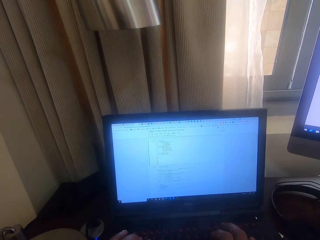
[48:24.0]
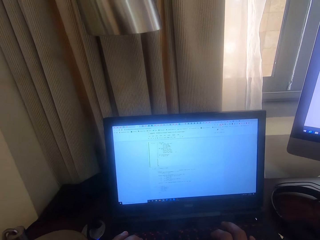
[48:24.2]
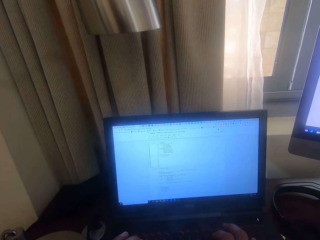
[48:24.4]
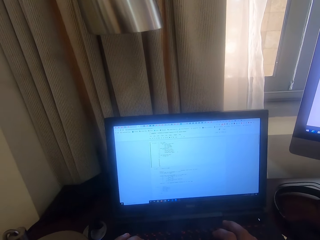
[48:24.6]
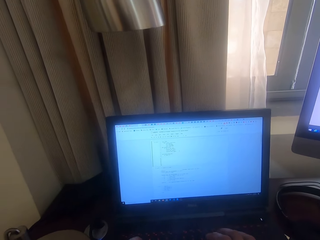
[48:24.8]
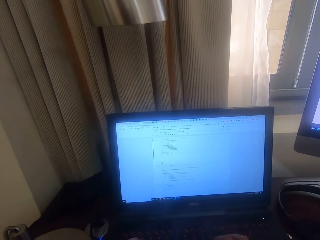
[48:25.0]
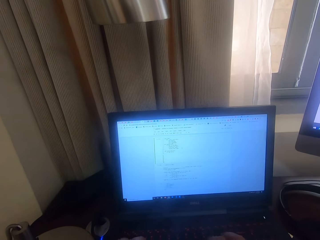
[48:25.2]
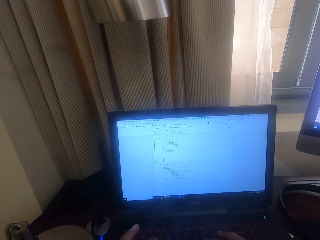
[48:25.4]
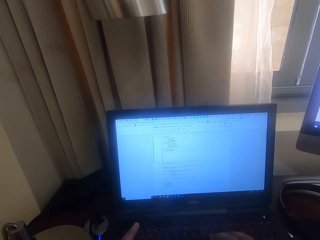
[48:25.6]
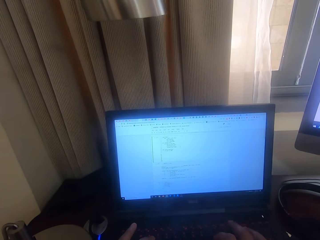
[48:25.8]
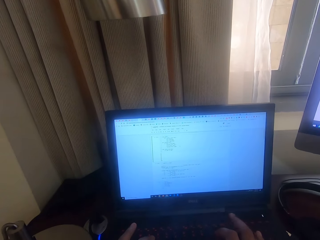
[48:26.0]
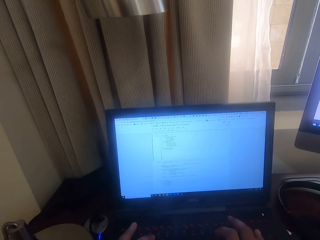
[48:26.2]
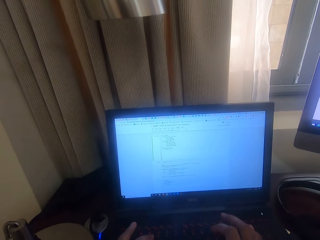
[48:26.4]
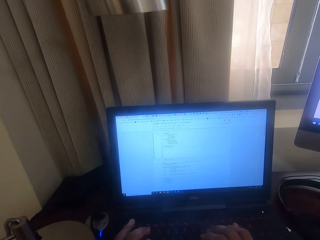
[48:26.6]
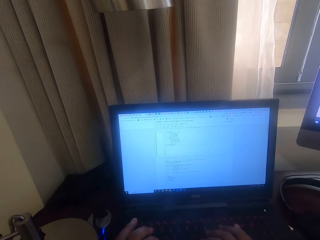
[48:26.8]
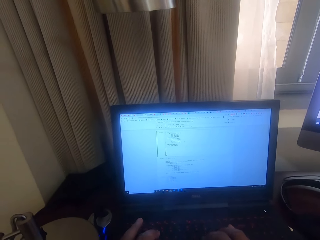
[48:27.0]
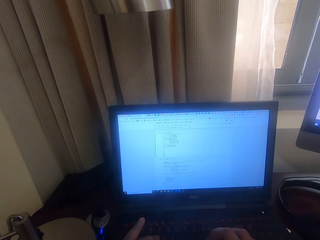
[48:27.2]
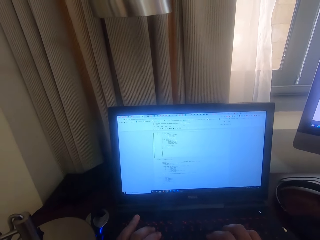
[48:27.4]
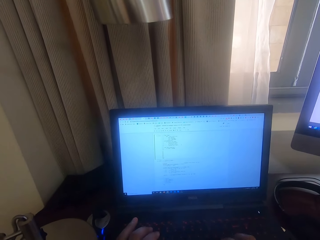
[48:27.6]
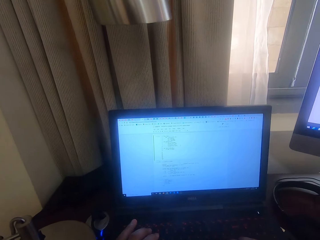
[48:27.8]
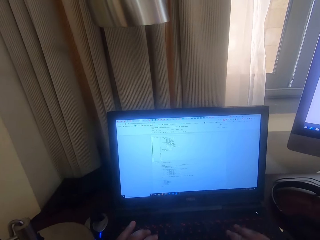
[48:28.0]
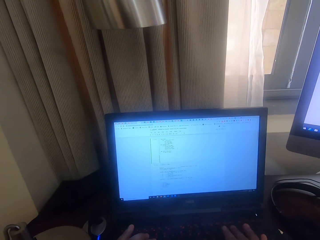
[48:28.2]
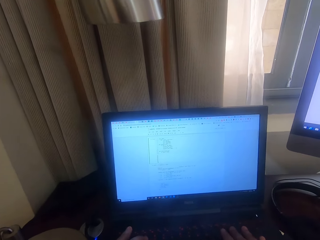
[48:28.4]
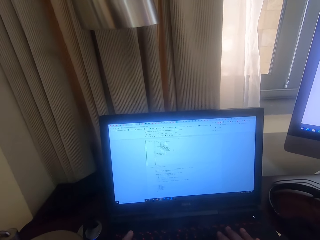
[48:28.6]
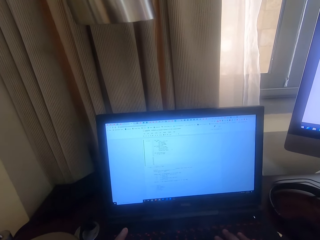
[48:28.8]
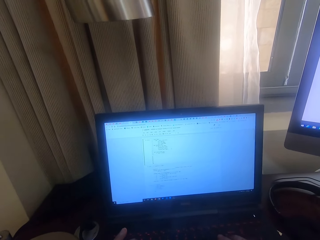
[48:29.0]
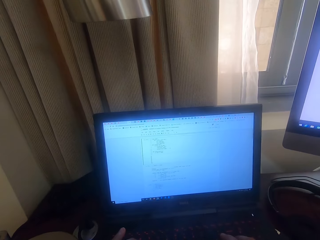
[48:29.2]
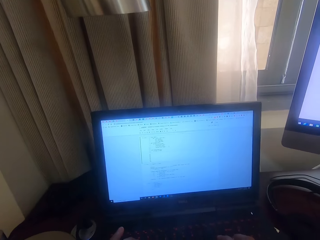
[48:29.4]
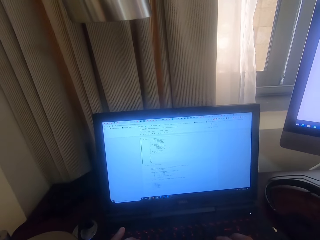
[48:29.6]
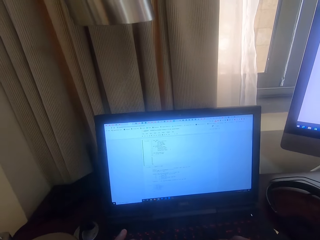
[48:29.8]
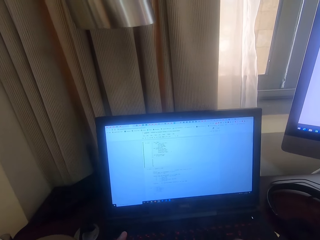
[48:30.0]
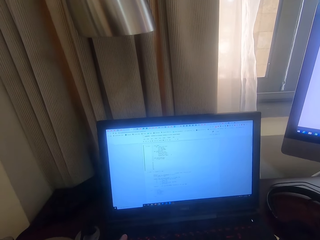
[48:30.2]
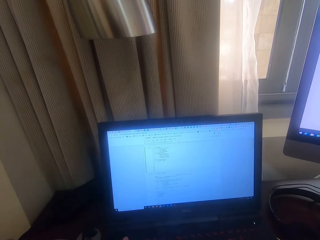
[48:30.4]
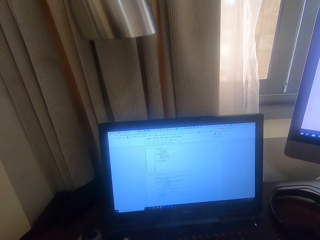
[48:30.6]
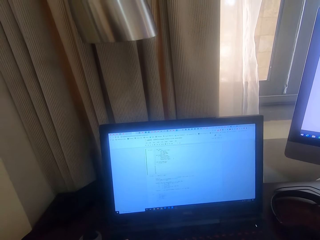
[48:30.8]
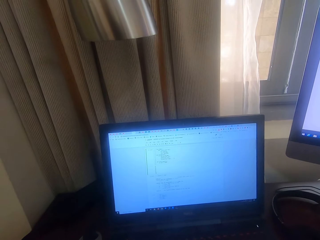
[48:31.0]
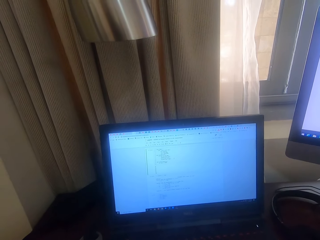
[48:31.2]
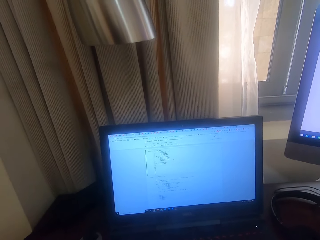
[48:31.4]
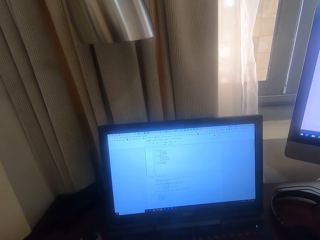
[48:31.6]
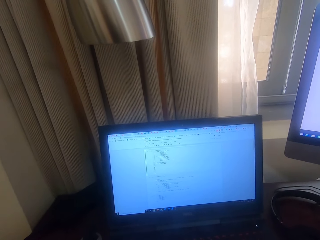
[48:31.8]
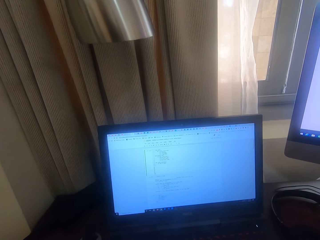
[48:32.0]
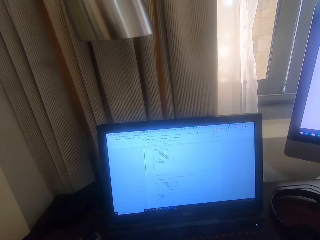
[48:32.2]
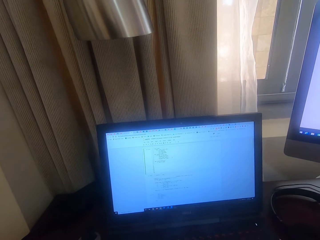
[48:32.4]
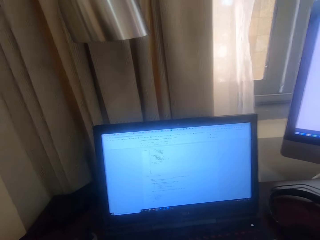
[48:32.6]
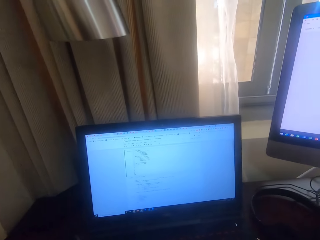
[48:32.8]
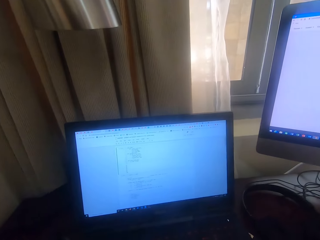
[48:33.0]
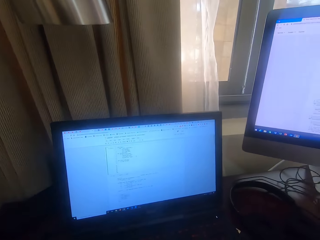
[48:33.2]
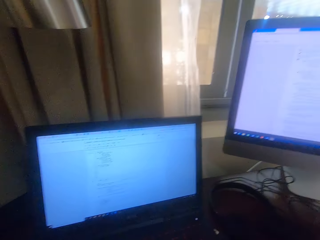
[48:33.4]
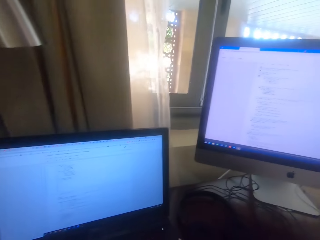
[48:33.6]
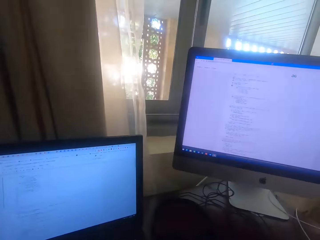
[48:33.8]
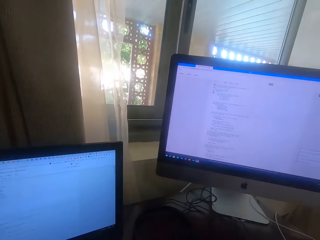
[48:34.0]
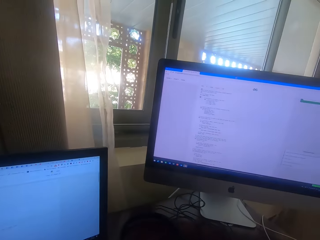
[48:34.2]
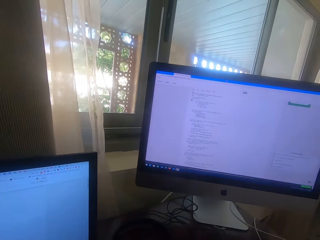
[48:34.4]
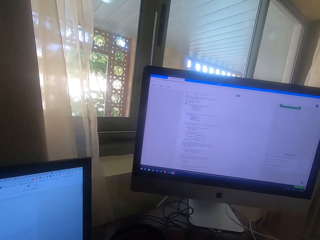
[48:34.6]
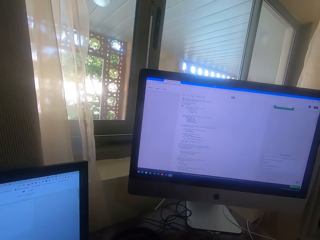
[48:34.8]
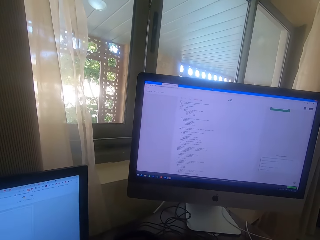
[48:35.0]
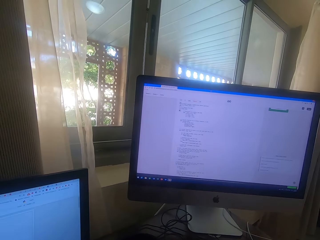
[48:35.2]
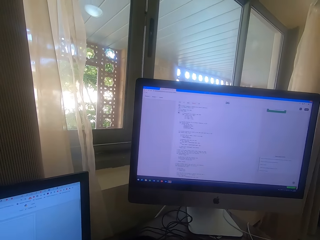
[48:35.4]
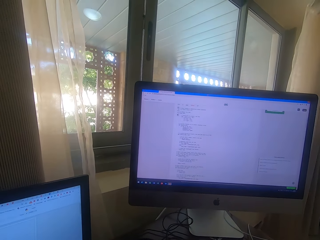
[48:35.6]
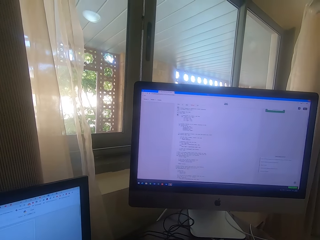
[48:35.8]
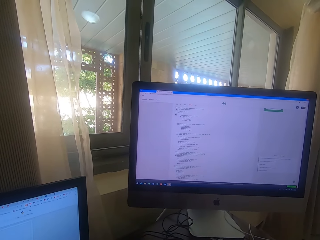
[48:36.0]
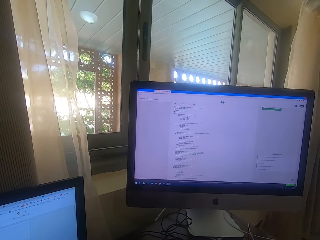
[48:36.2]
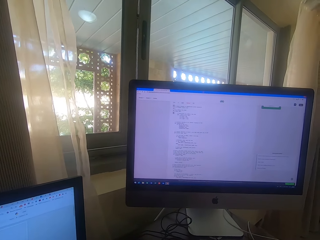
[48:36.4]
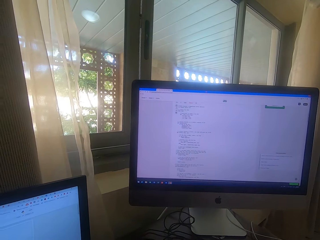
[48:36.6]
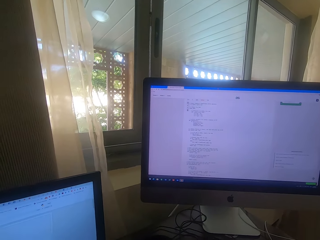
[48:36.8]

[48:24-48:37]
The camera wearer operates a laptop. They look at the computer. They look around.

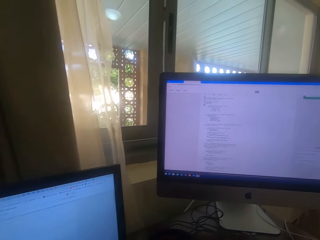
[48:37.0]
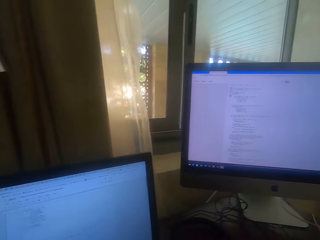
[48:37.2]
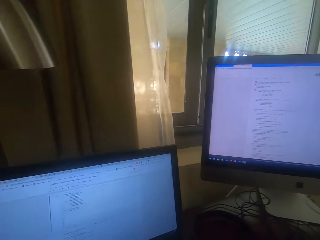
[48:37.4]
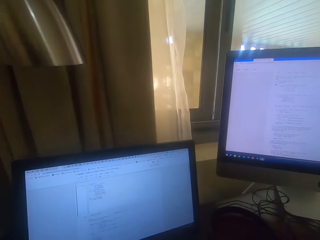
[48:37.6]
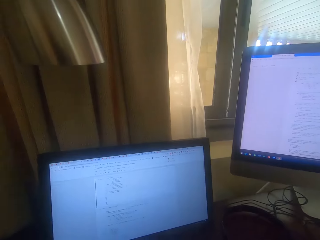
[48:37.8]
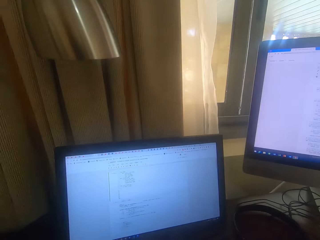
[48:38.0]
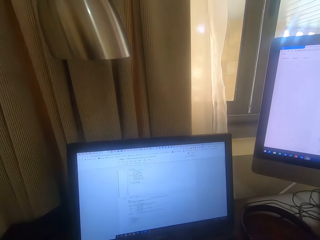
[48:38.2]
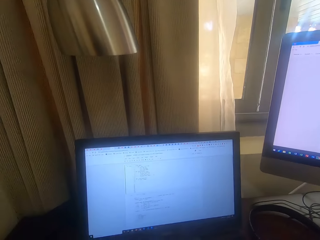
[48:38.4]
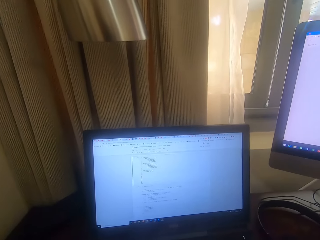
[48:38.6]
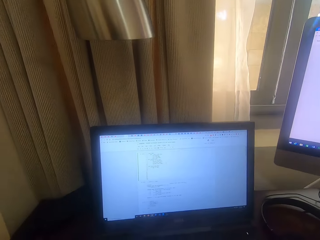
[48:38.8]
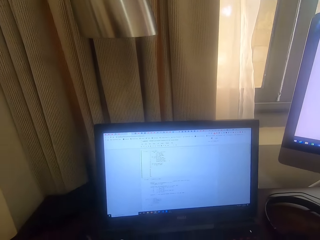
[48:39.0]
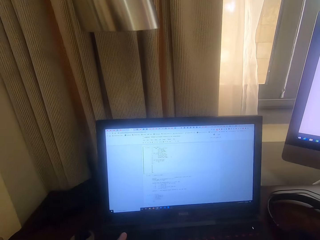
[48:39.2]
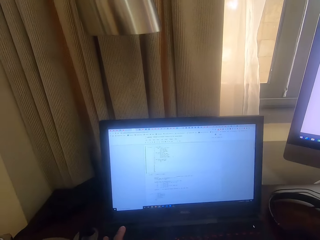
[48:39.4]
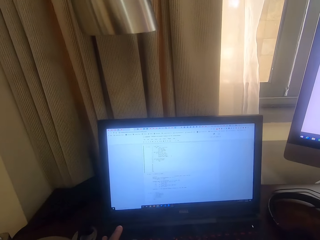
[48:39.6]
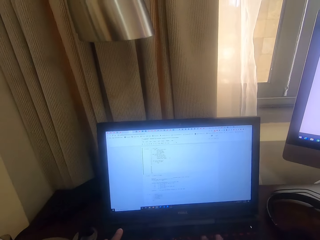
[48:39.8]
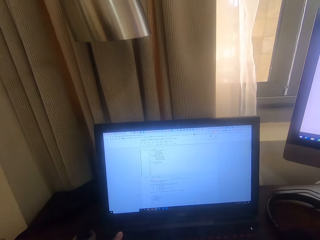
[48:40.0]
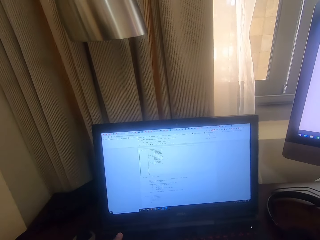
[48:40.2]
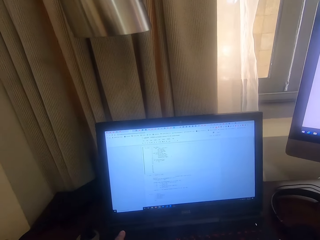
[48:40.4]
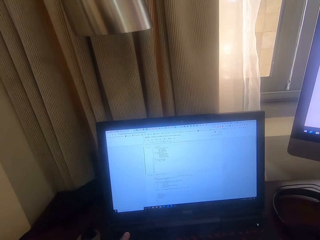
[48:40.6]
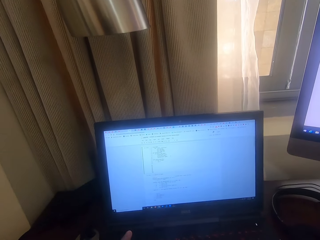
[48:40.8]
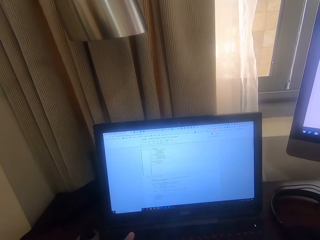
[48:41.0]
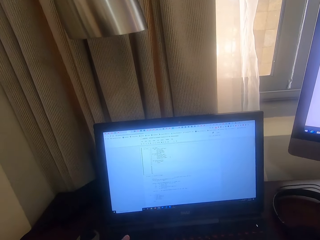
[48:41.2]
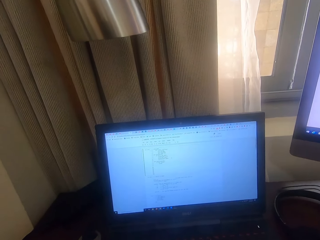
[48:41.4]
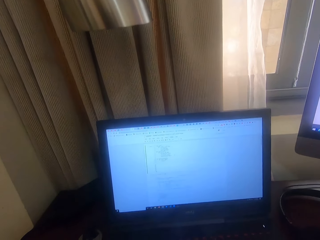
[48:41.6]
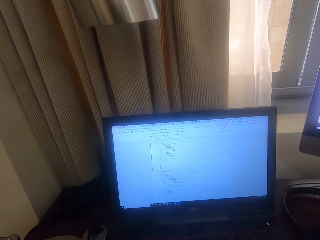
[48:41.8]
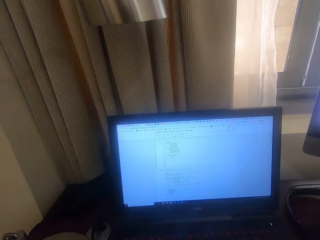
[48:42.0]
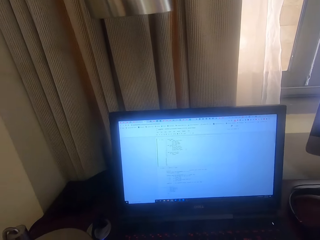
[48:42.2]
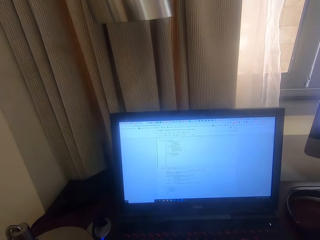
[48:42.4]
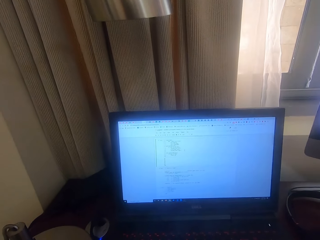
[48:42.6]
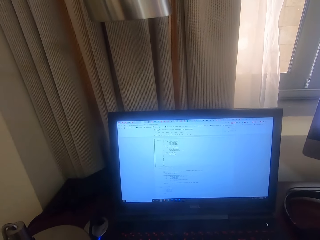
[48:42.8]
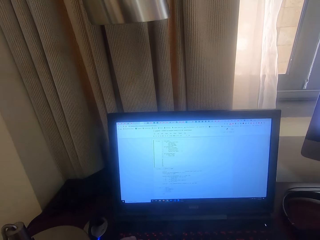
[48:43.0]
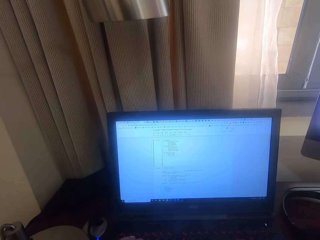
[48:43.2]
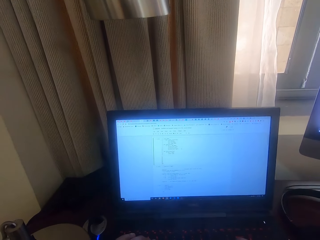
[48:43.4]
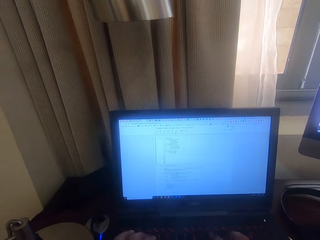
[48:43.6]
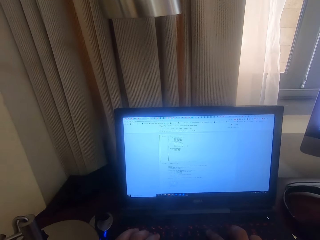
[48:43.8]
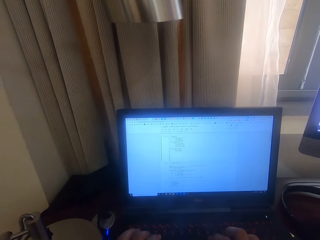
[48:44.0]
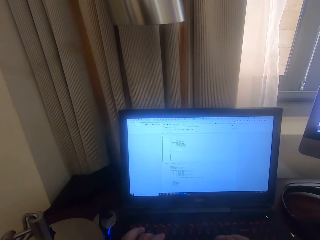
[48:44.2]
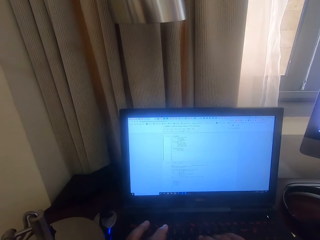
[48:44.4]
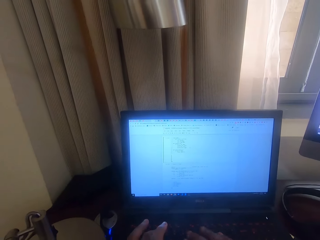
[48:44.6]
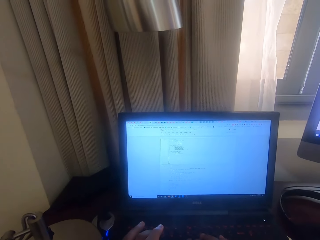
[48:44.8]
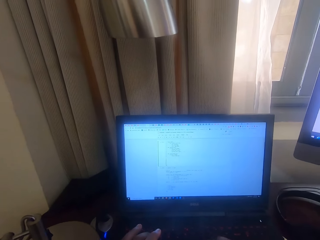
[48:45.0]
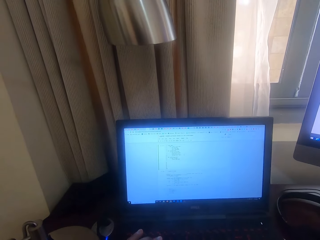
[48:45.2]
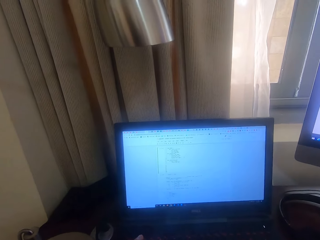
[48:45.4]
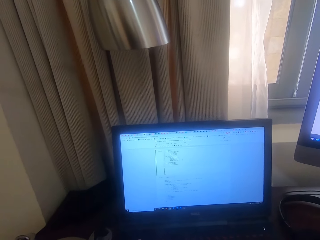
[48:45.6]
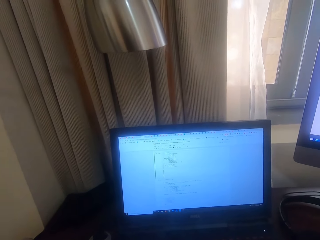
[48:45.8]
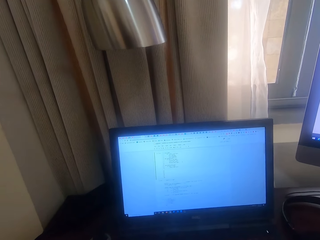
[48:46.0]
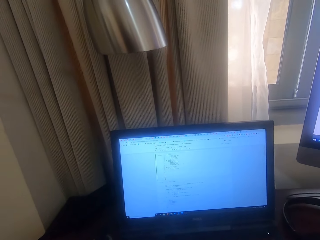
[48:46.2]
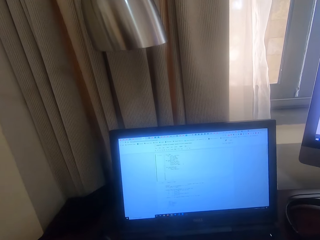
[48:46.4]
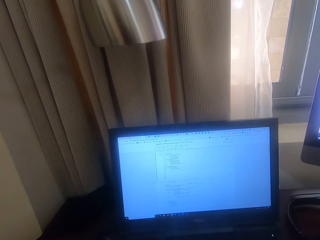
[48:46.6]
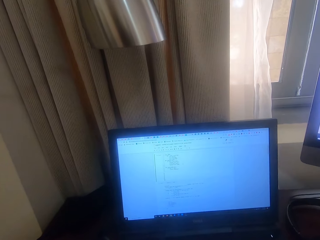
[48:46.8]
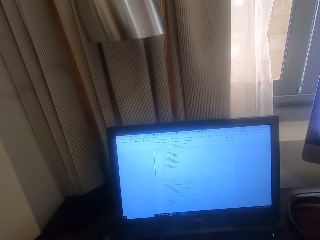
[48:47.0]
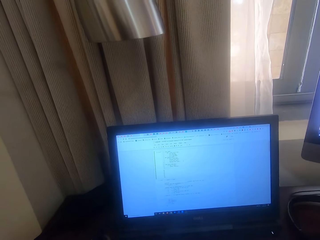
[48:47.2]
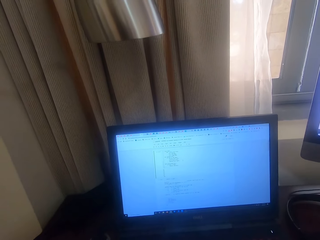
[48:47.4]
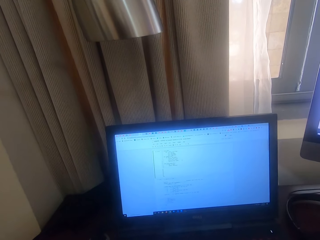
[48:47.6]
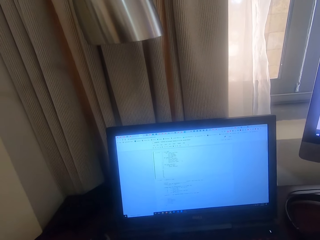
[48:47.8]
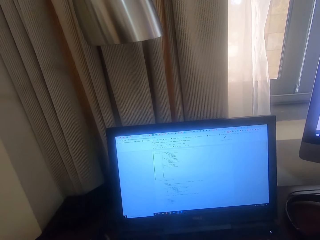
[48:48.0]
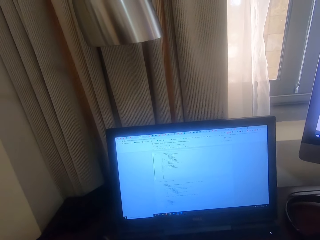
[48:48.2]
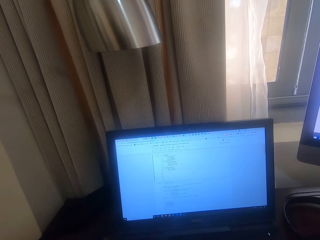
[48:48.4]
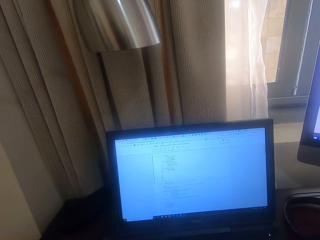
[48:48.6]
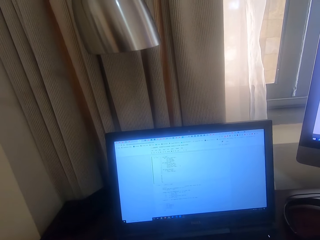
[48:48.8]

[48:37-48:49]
The camera wearer looks at the laptop. They type with the laptop keyboard. They operate the laptop.
